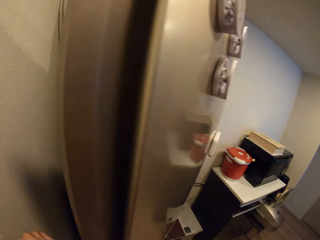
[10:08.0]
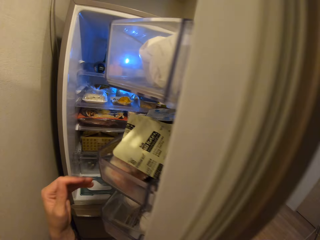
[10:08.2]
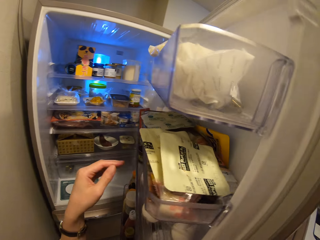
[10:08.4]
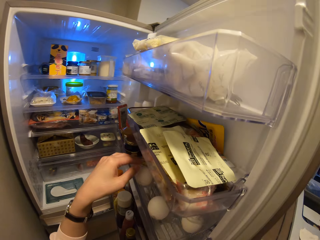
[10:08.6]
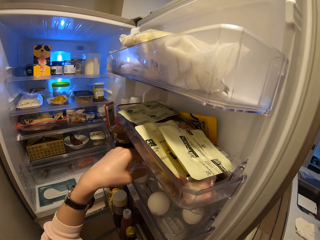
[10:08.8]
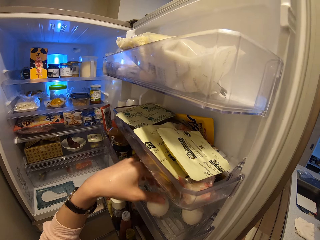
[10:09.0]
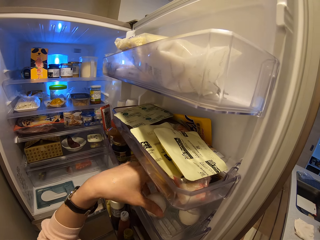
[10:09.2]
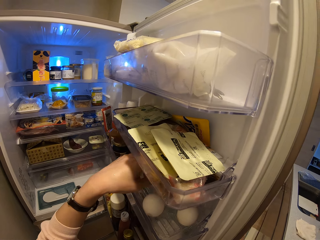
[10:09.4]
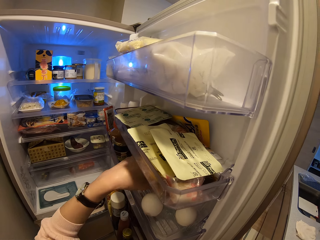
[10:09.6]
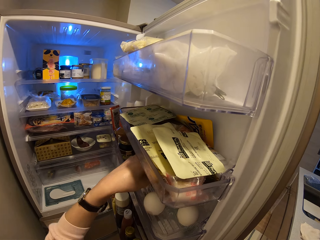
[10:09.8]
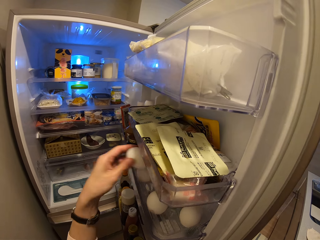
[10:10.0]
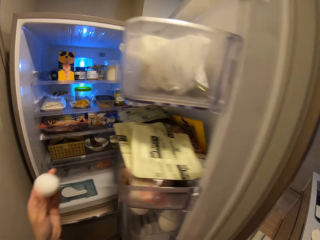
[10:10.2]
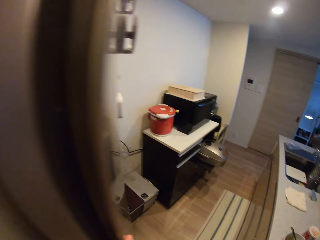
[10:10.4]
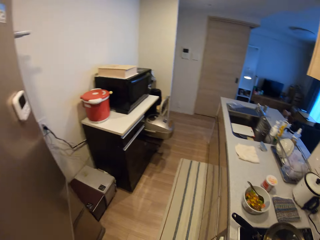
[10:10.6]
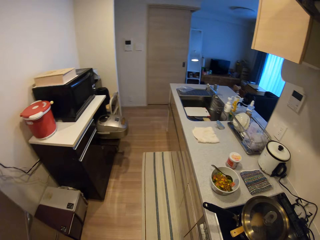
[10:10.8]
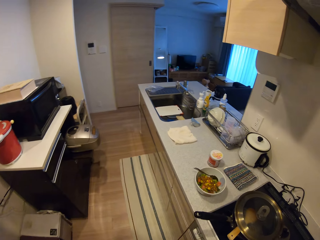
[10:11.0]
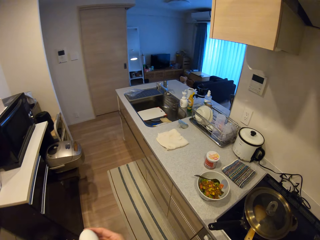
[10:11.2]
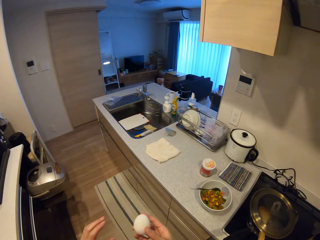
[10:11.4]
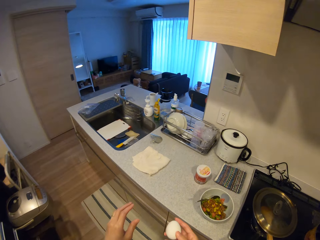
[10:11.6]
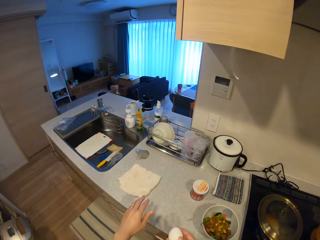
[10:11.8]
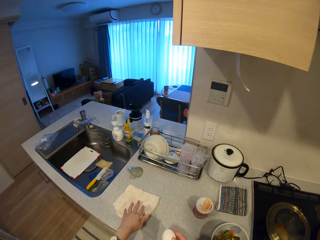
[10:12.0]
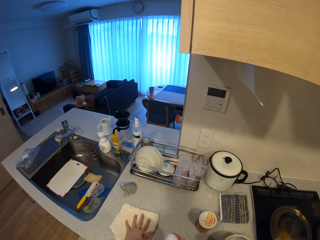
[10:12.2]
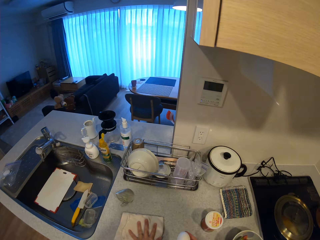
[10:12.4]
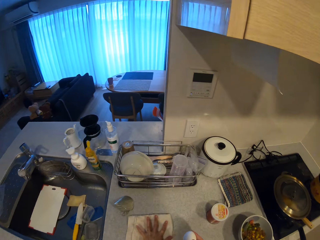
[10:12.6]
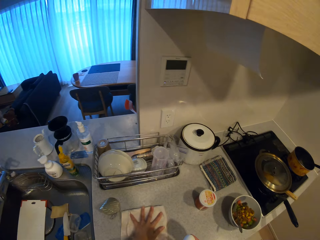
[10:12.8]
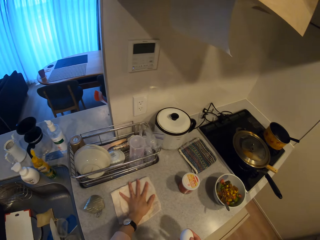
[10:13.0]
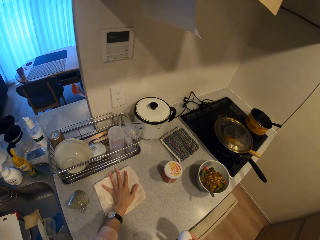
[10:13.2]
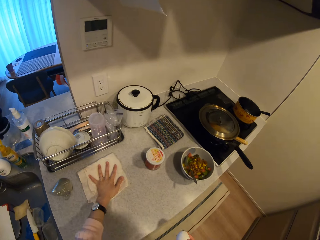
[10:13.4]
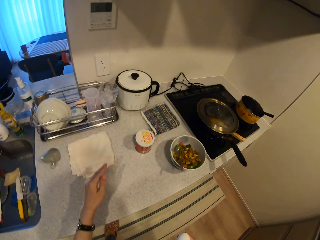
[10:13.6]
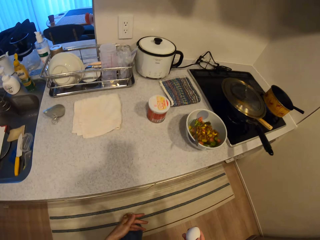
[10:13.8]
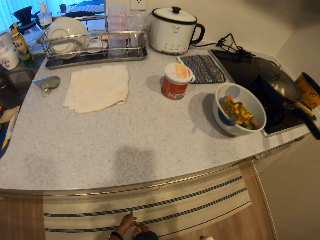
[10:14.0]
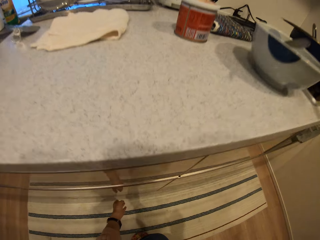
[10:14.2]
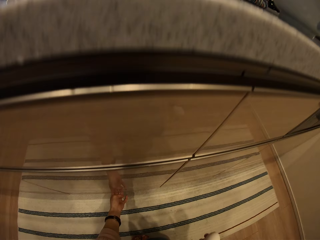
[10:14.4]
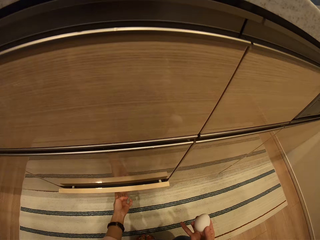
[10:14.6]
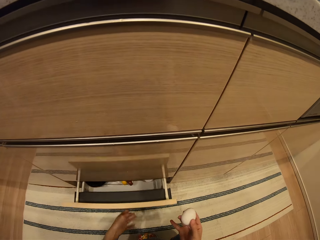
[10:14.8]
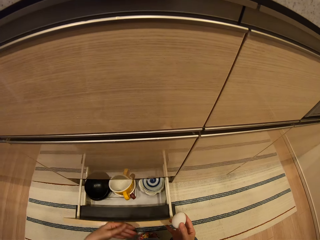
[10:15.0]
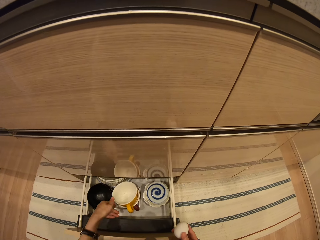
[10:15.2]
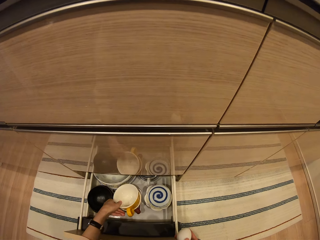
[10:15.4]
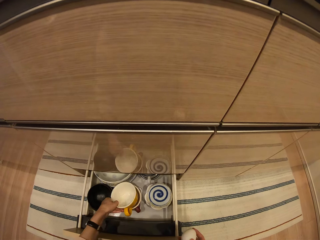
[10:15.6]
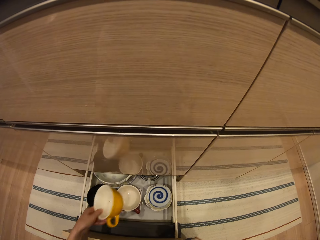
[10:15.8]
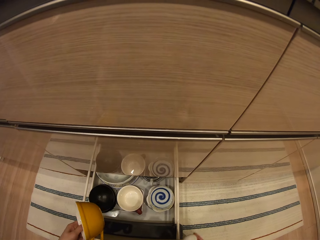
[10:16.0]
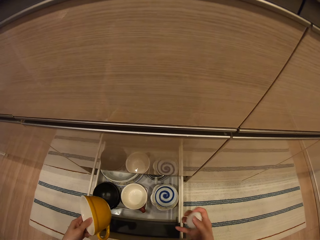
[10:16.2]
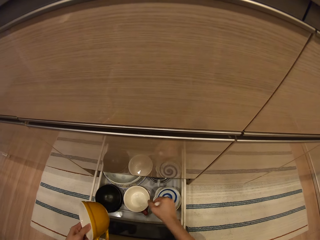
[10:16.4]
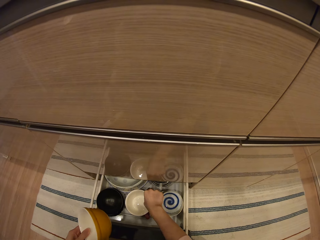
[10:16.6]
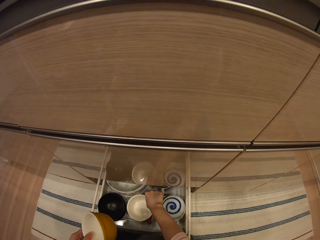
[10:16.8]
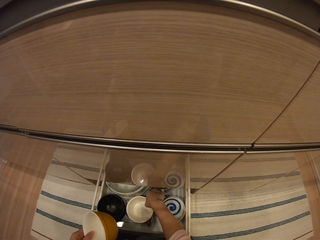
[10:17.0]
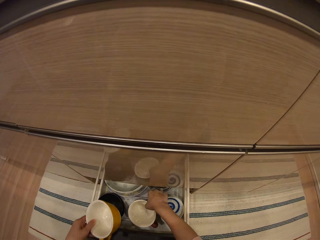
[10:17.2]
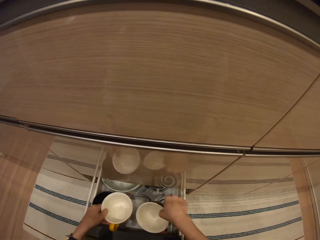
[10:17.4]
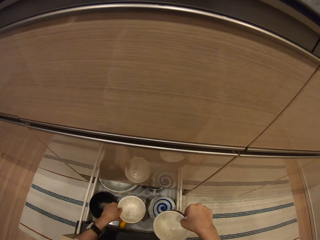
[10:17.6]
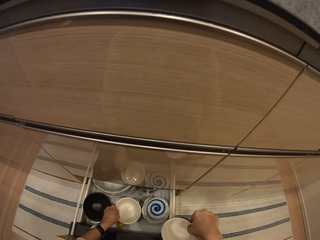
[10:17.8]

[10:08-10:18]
The camera wearer opens a refrigerator. They pick an egg from the refrigerator. They close the refrigerator. They move the napkin on the kitchen slab. They pull out another cabinet drawer. They pick a cup or bowl from the drawer. They hold the bowl. They pick another cup from the drawer.

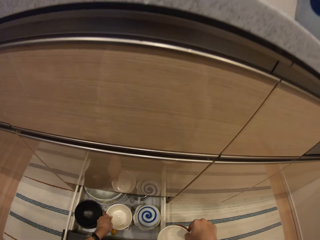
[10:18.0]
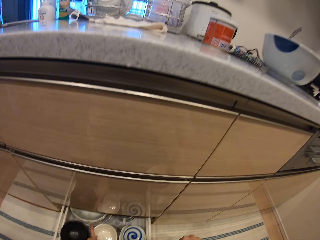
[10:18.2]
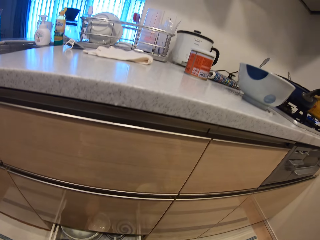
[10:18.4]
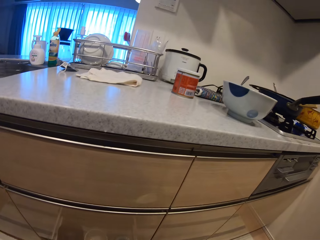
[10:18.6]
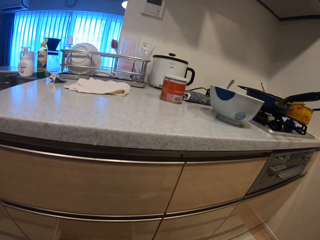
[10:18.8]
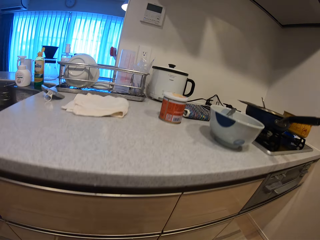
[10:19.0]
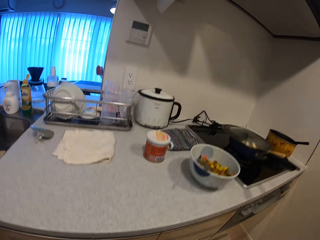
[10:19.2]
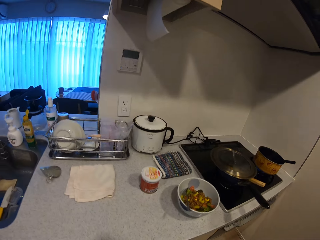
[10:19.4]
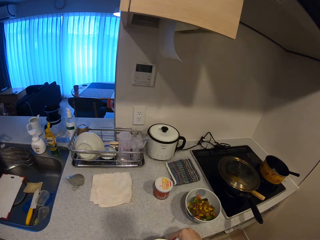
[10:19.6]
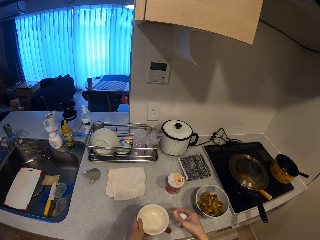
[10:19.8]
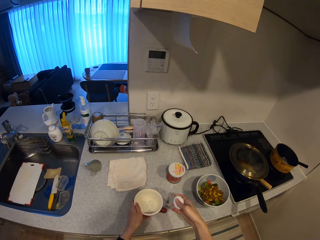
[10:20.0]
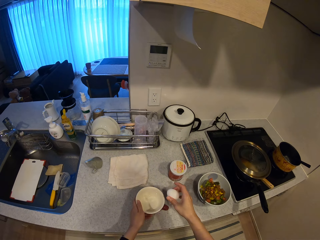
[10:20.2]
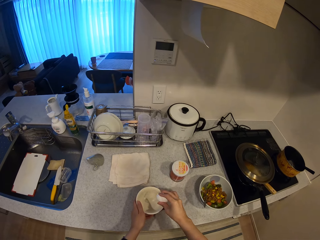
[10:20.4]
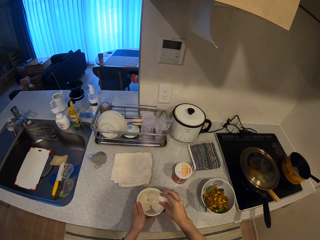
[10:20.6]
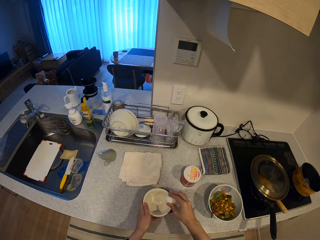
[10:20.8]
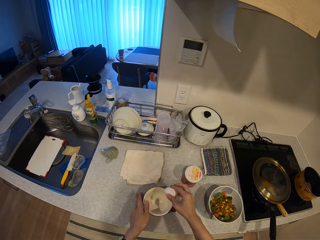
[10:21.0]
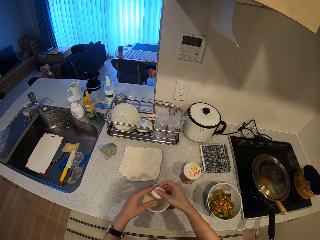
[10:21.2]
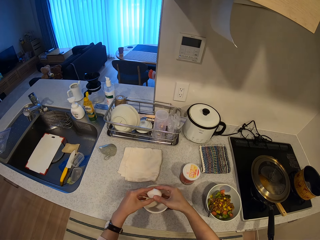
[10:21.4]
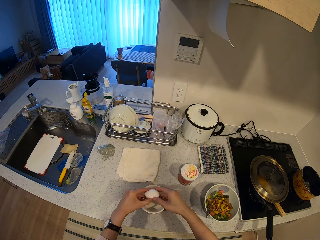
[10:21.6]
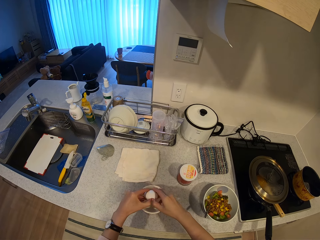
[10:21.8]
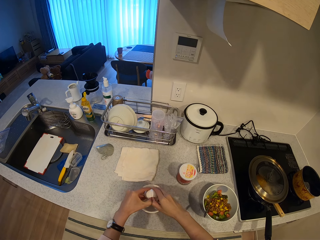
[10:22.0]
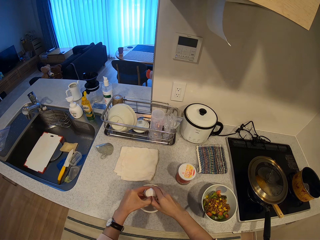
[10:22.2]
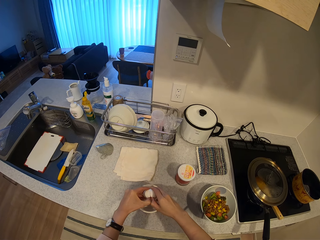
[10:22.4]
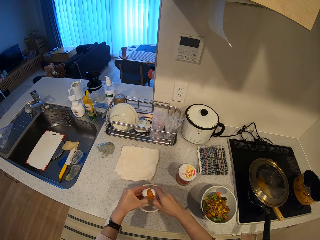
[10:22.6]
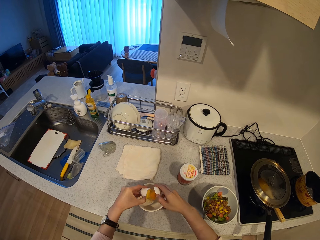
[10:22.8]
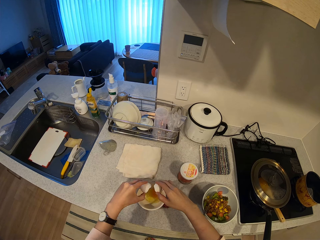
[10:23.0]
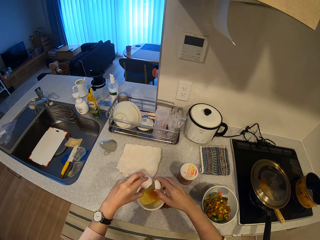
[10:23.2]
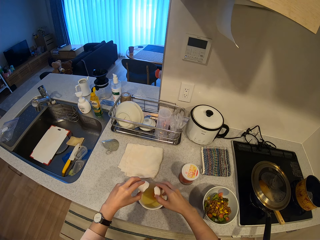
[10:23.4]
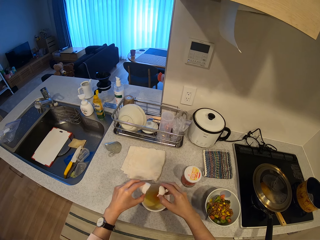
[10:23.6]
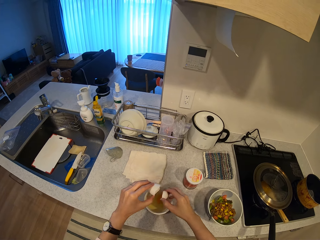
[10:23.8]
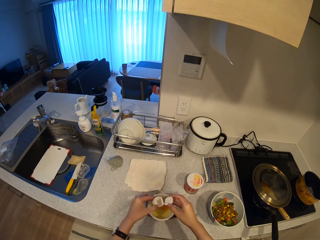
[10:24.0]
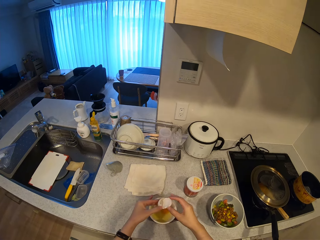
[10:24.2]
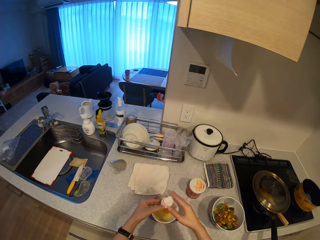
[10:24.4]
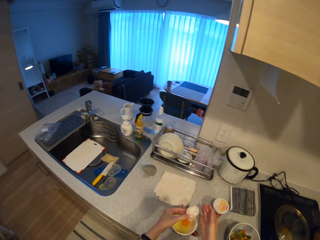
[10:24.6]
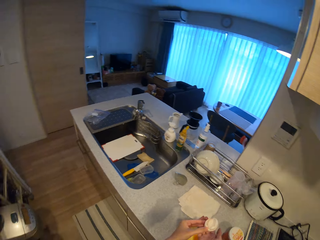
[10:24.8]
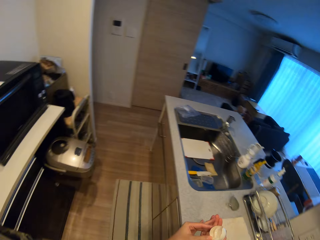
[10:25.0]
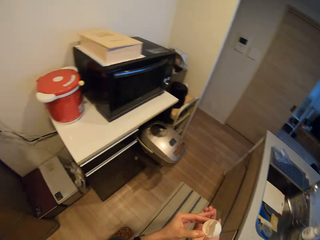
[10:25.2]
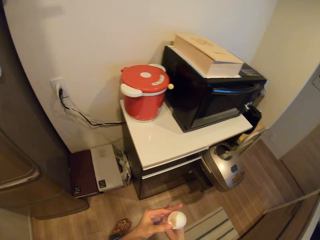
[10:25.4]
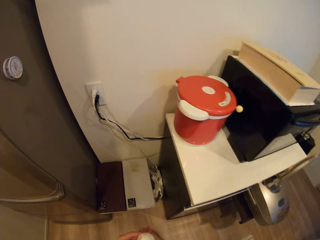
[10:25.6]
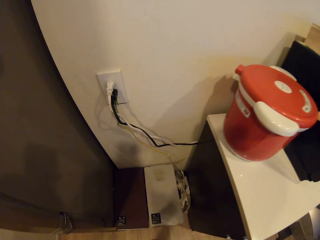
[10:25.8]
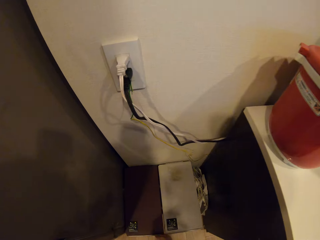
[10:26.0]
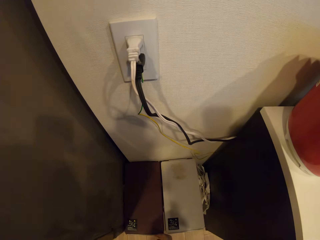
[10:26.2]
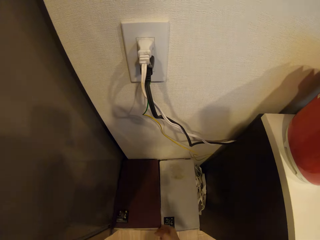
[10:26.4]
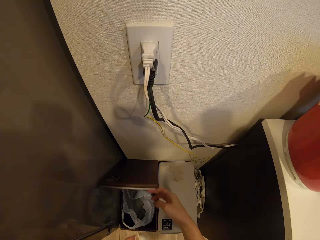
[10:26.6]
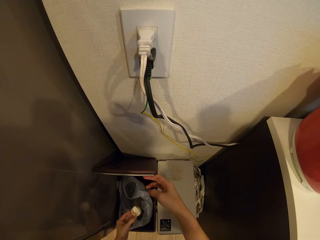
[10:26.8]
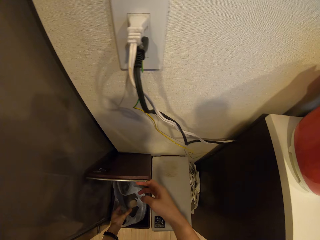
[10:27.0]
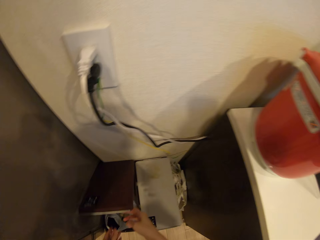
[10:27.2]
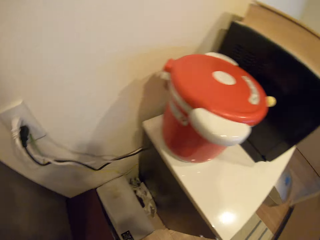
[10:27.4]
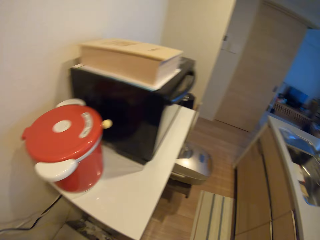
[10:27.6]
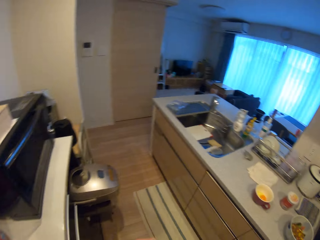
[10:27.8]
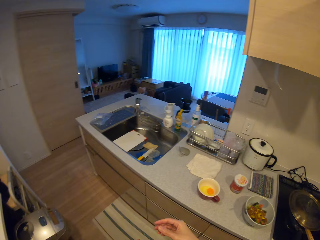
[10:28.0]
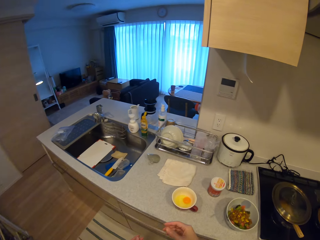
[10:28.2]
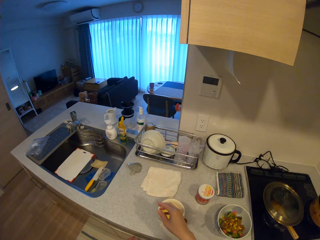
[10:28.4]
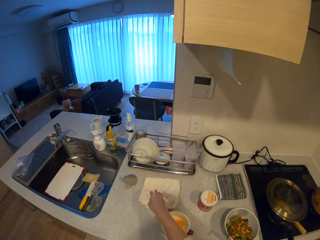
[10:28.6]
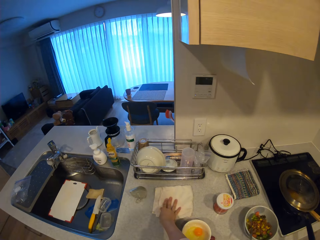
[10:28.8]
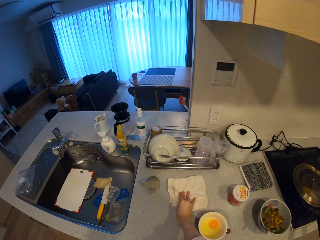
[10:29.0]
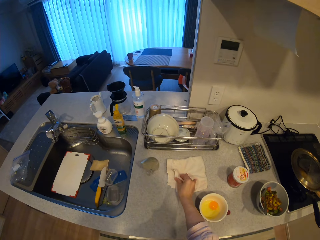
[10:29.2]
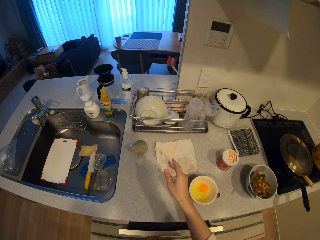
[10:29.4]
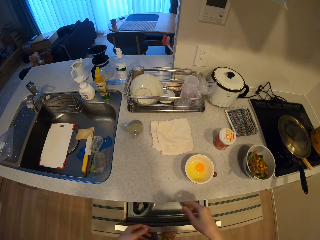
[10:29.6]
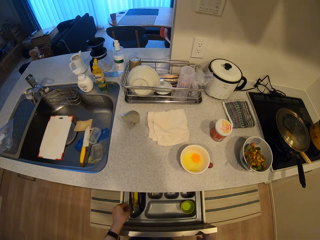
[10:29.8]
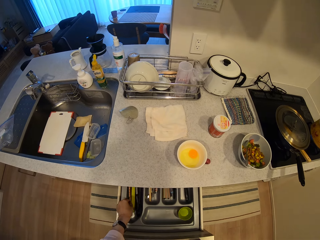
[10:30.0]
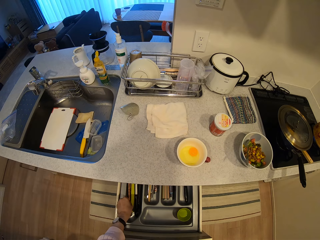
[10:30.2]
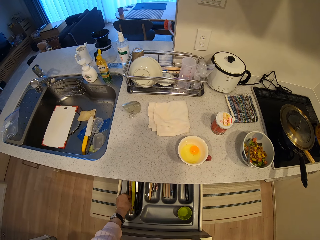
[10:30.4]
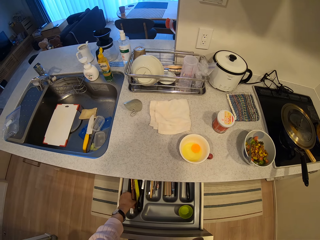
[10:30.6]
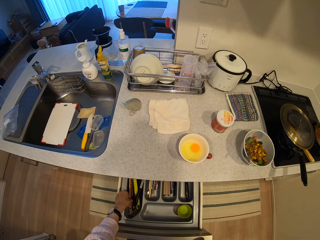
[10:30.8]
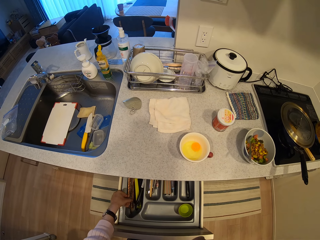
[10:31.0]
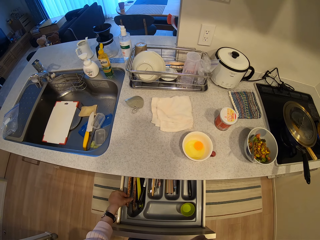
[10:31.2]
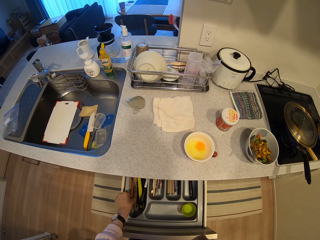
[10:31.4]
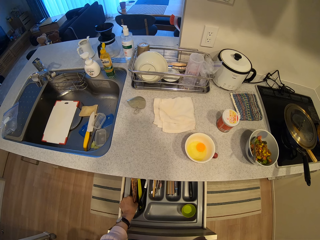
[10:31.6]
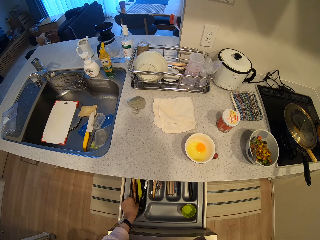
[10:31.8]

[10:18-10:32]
The camera wearer returns the first cup into the drawer. They close the cabinet drawer. They place the cup on the kitchen slab. They hit the egg on the cup. They break the egg into the cup. They put the egg in the bowl. They shake the egg shell. They put the shells together. They hold the egg shell. They open a trash bin. They drop the egg shells into the trash bin. They close the trash bin. They touch the napkin on the kitchen slab briefly. They wipe the fingers. They pull out the cabinet drawer. They pick chopsticks from the drawer.
